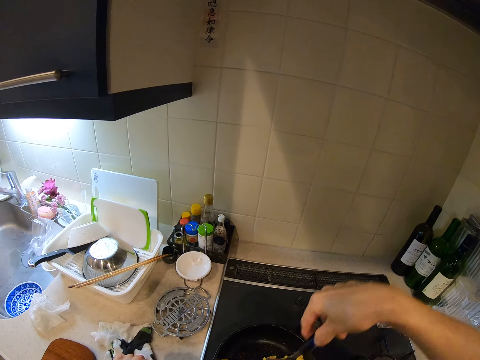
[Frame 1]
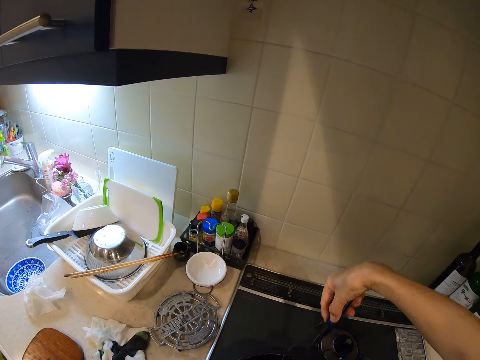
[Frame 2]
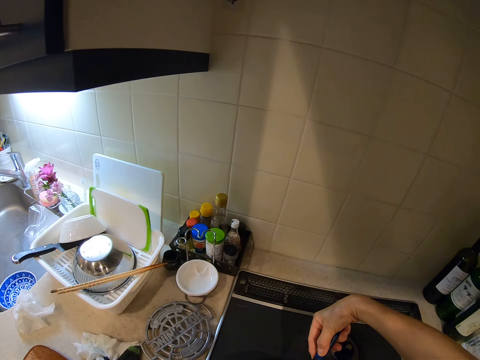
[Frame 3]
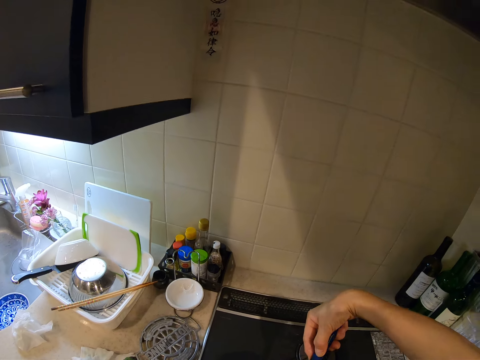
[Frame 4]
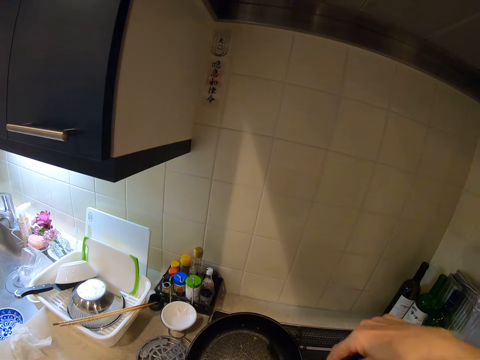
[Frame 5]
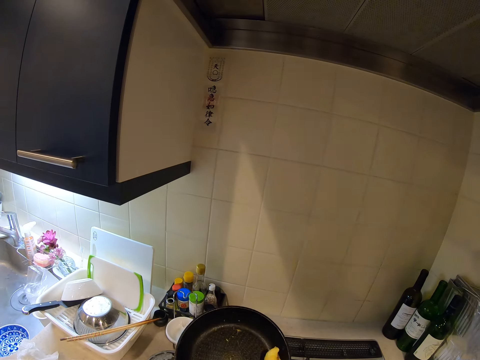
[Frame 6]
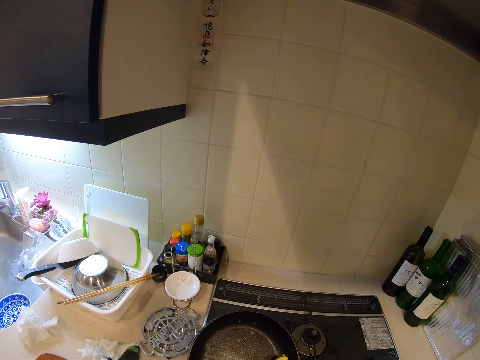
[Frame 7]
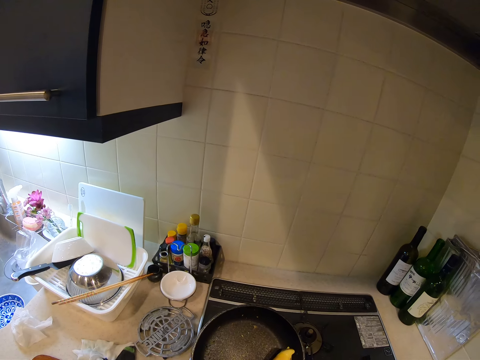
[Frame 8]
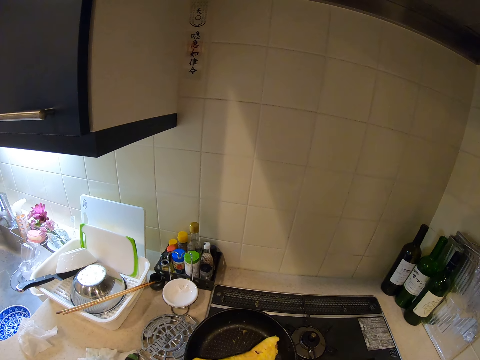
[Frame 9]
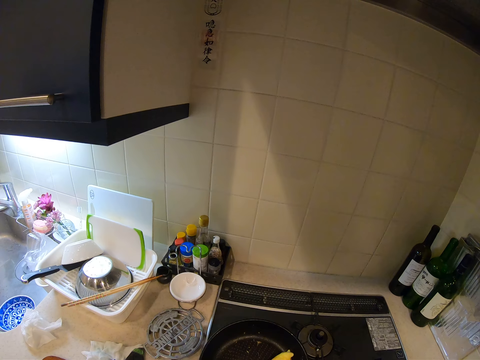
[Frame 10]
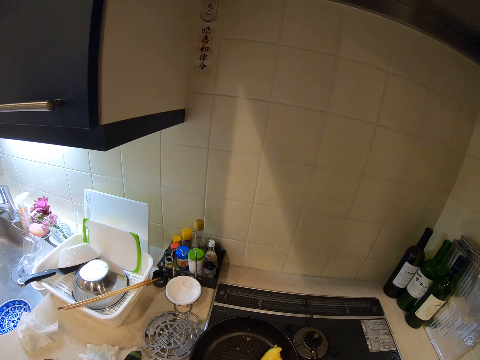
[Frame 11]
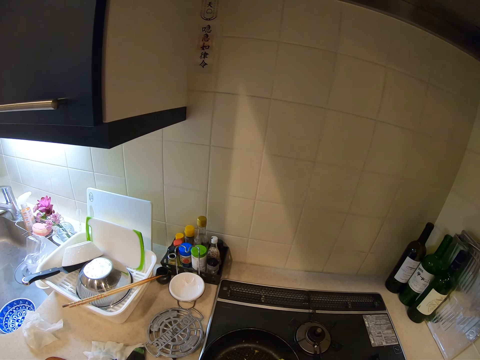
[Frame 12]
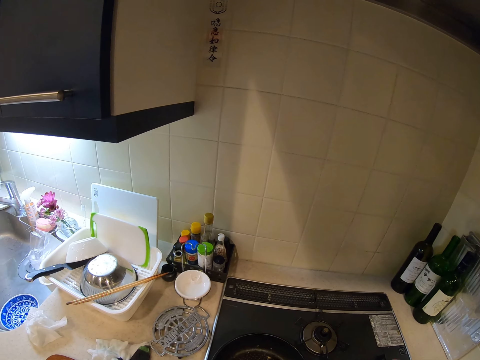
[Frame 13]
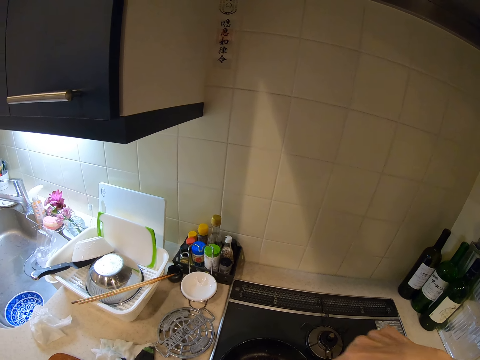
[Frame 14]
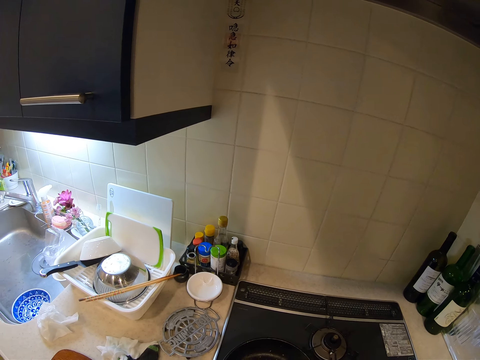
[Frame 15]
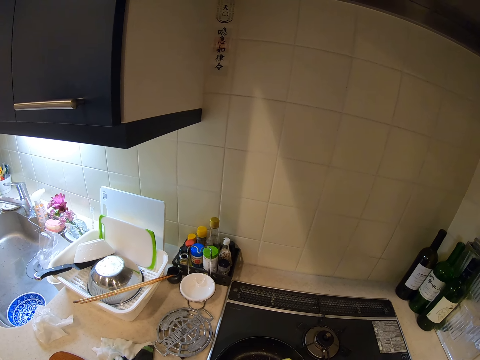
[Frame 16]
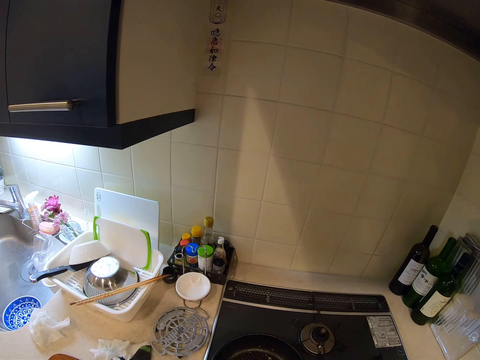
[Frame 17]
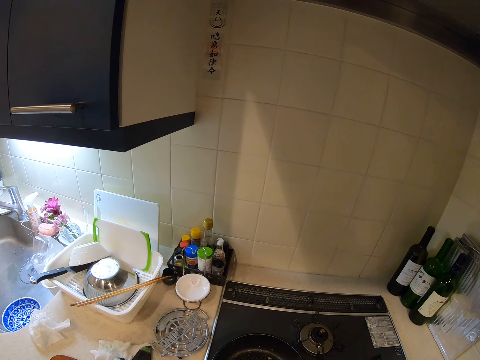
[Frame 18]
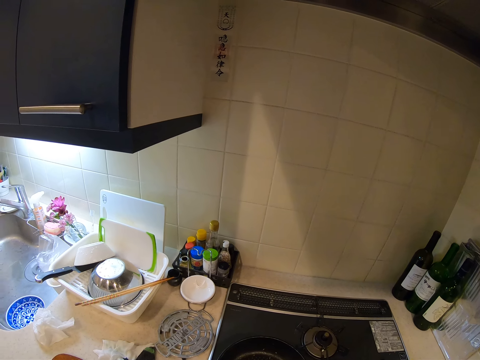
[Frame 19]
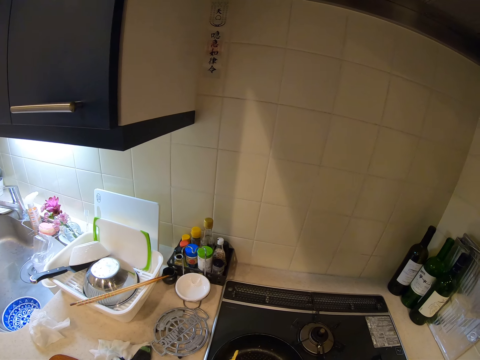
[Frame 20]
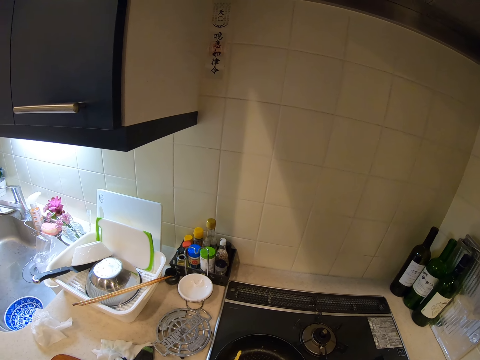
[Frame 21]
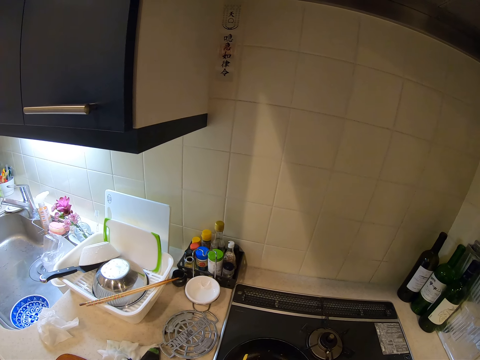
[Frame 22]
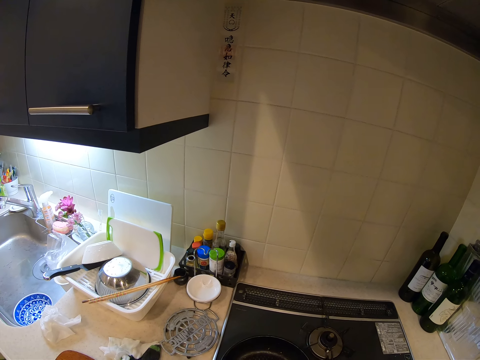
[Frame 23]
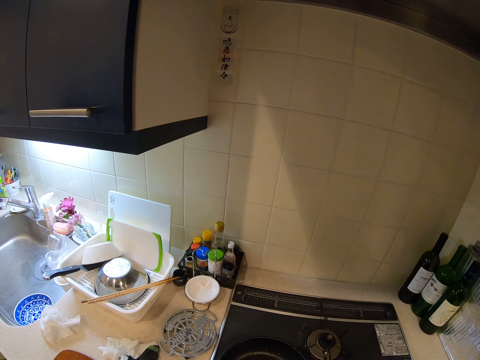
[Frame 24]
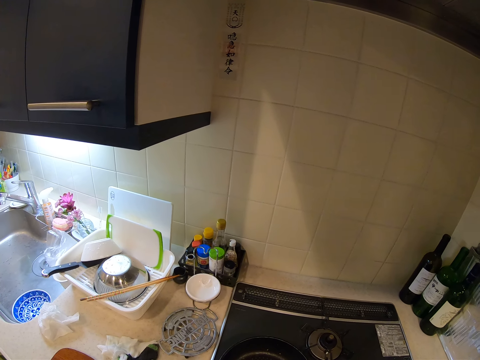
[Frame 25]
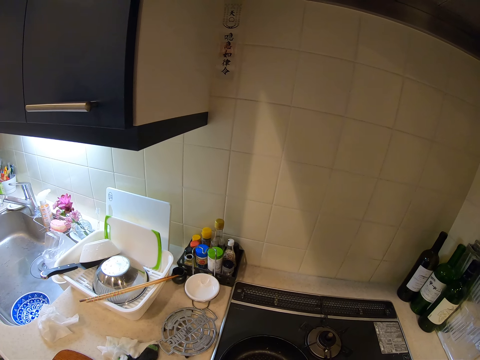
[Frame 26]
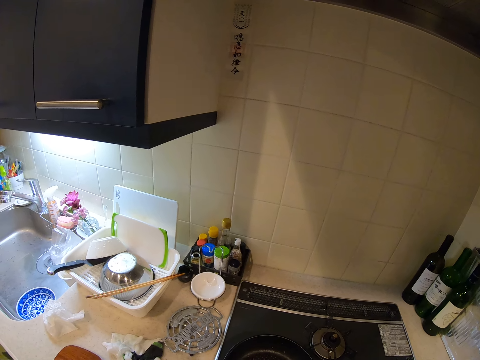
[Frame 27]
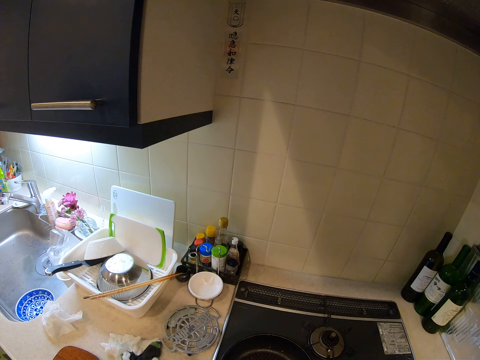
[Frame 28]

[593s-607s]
The camera wearer carries the frying pan from the gas stove with her hand. She turns the egg wrap. She places the pan on top of the stove counter. She presses on the egg wrap with the spatula.

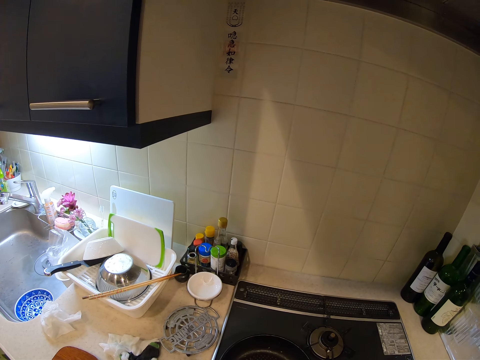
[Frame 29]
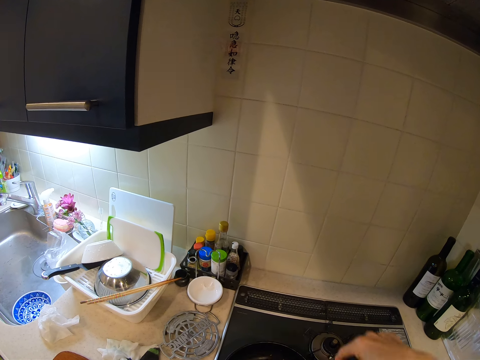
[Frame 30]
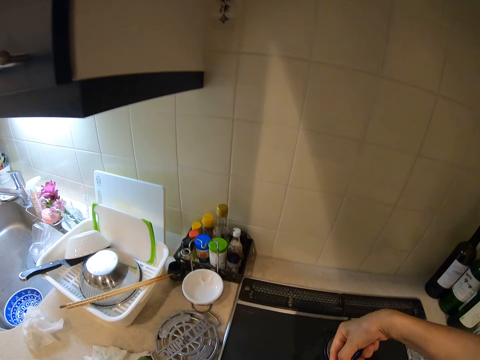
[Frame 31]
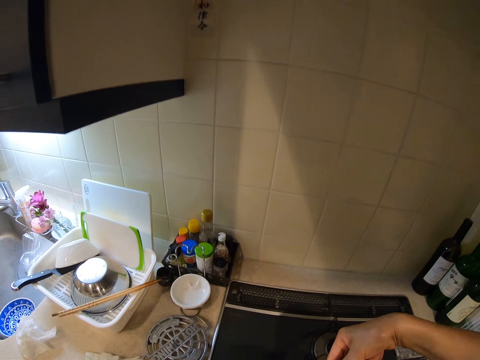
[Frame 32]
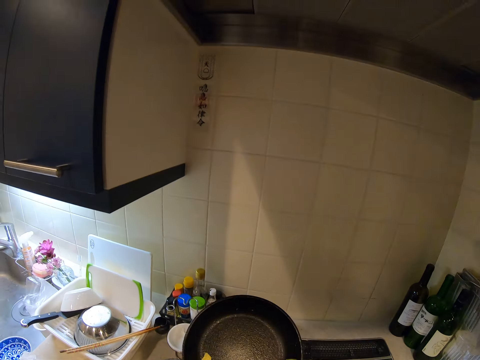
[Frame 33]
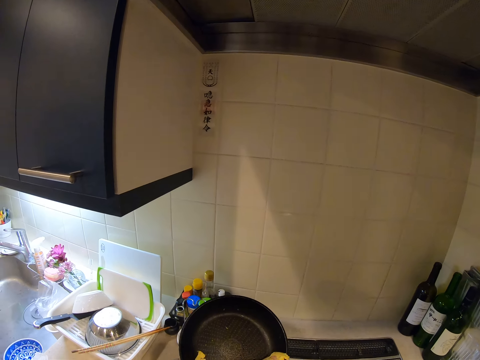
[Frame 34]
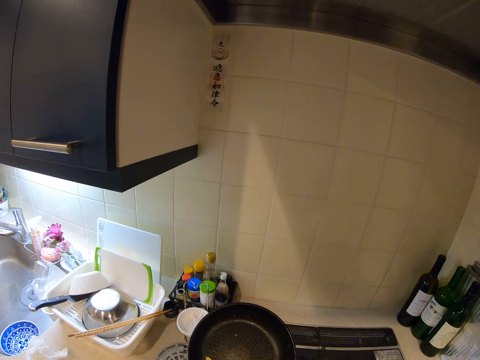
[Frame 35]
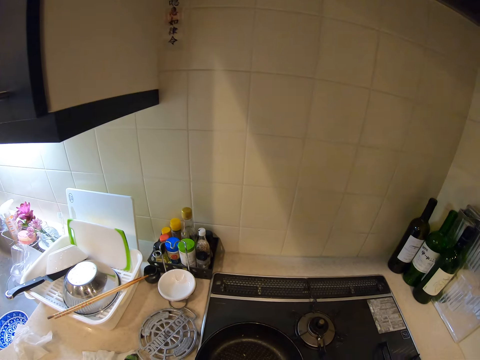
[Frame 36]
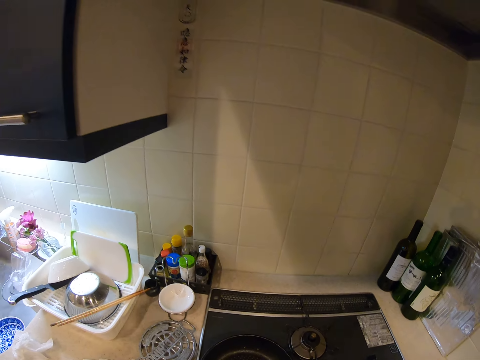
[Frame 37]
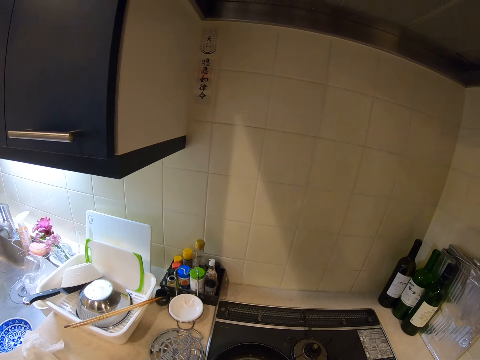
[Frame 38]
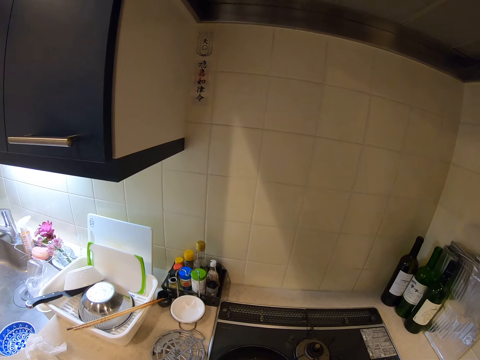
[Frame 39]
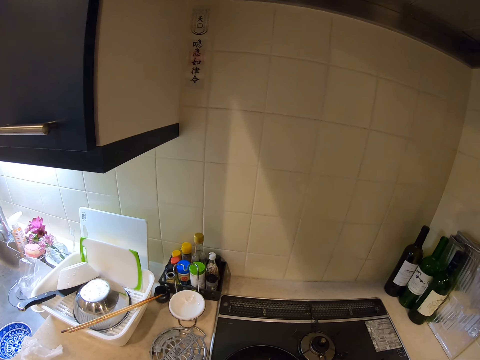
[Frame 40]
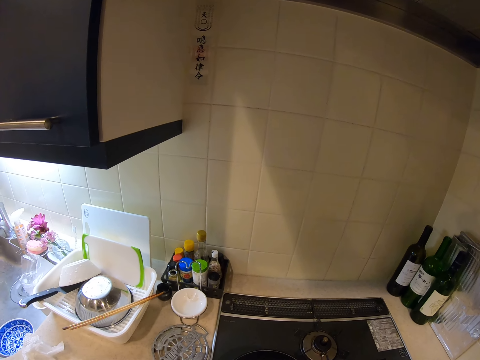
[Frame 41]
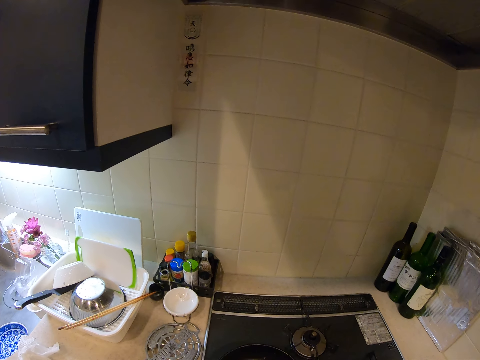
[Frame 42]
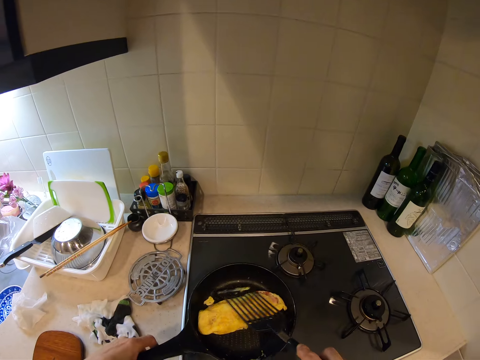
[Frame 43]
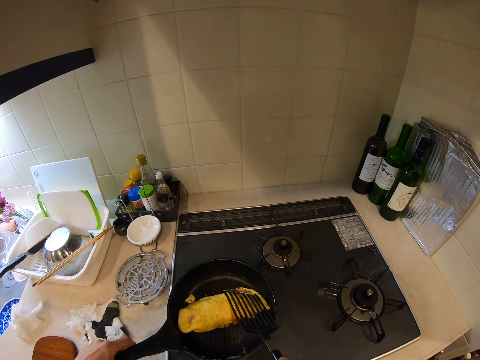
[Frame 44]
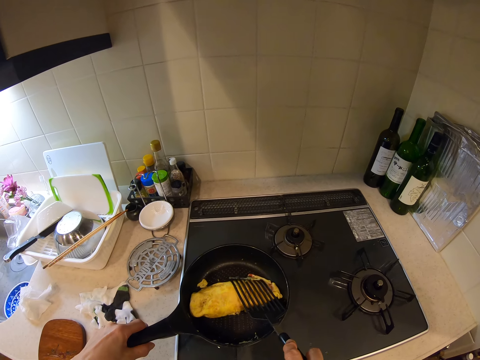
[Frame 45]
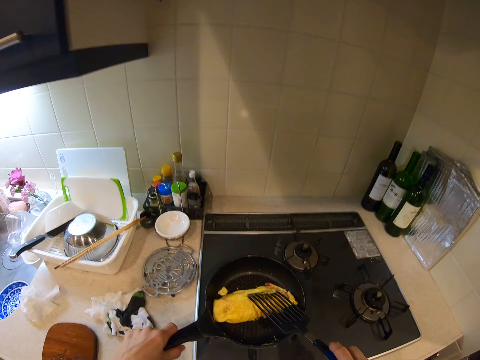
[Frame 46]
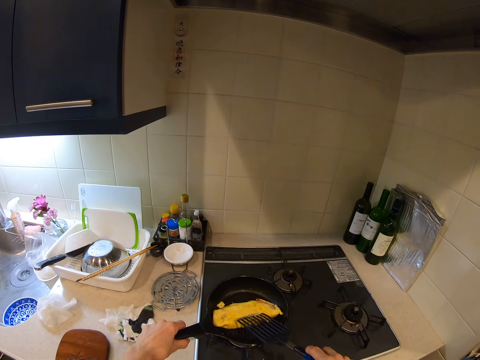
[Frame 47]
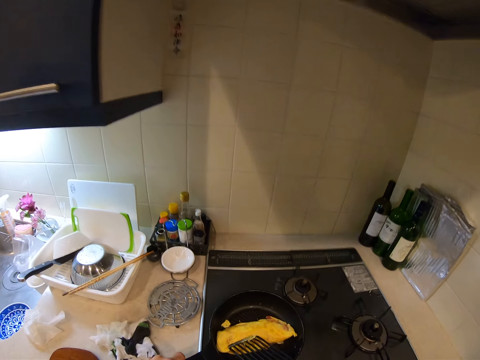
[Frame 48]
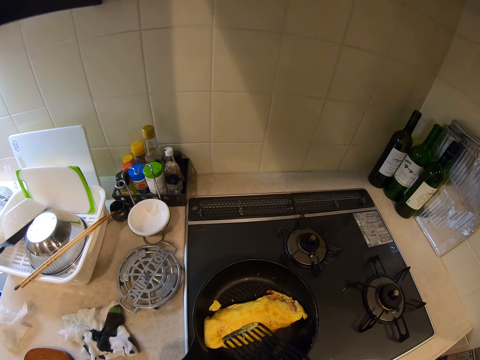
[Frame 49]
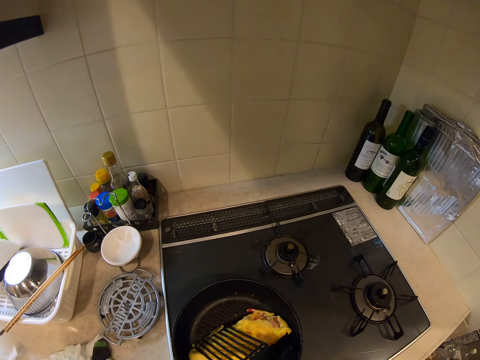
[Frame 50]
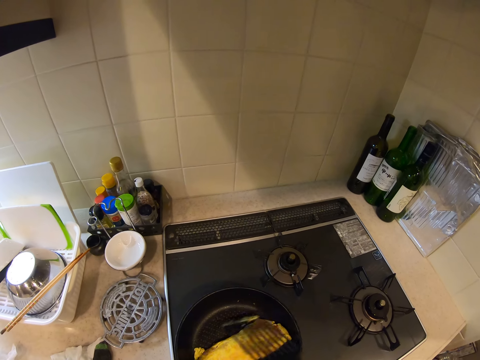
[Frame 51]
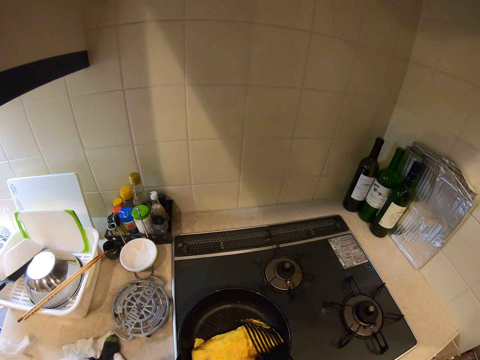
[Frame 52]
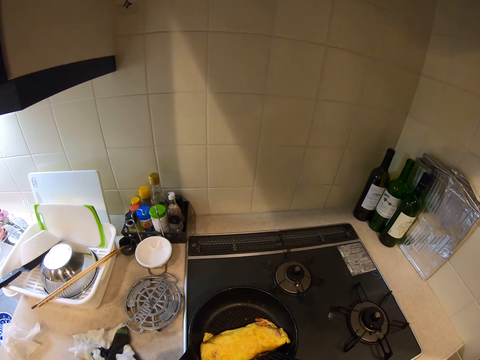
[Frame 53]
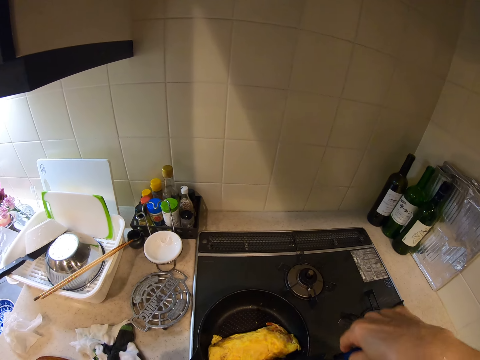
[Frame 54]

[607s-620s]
The camera wearer lifts up the pan. They lower the pan towards the stove. They place the pan on top of the stove. They press on the egg wrap in the frying pan with the spatula.
